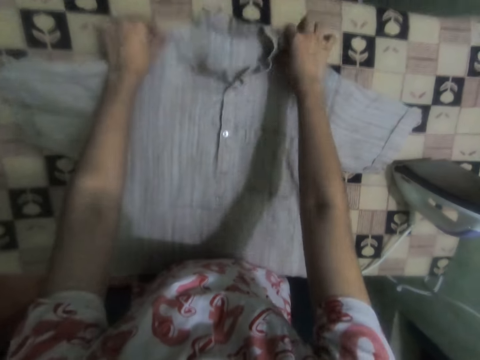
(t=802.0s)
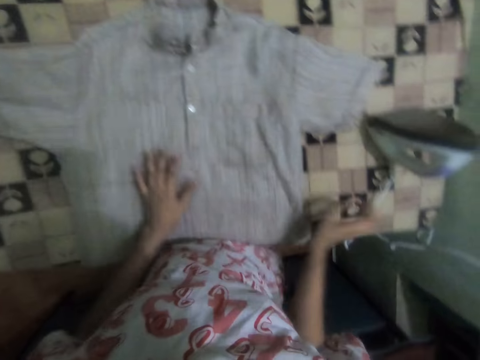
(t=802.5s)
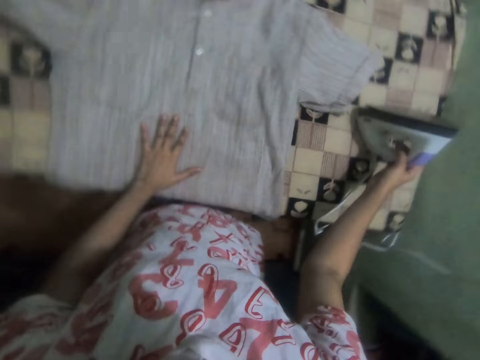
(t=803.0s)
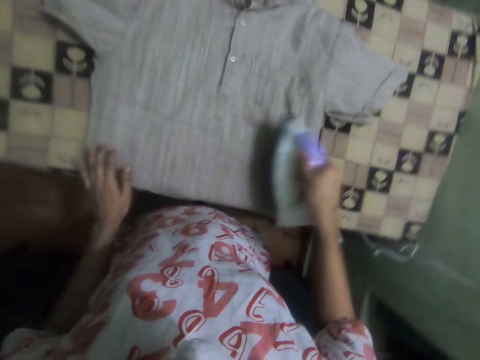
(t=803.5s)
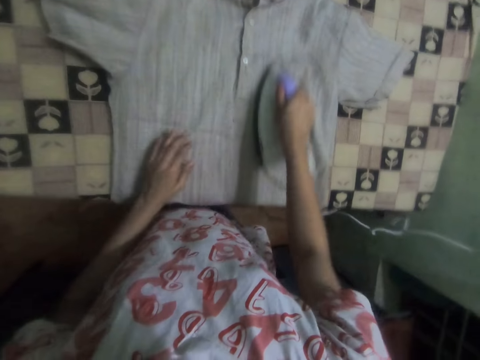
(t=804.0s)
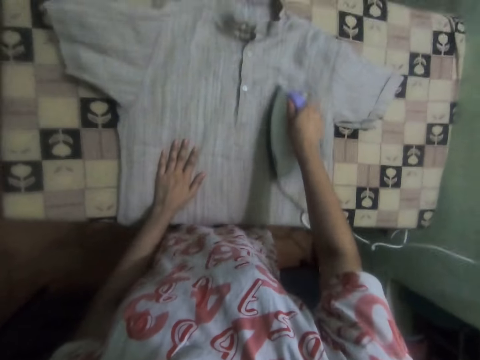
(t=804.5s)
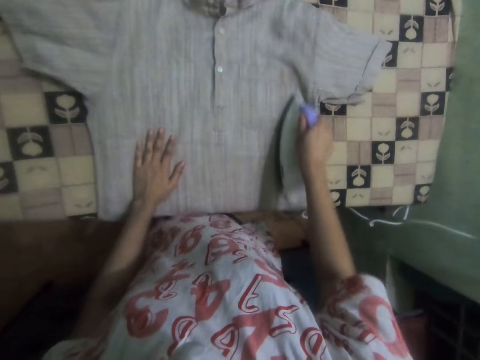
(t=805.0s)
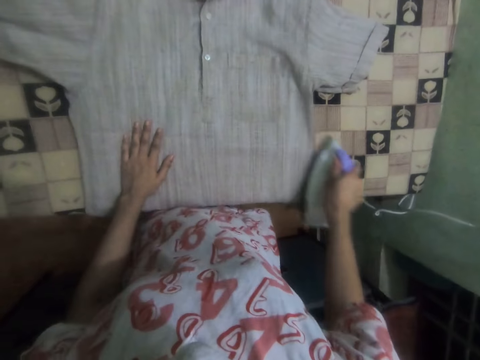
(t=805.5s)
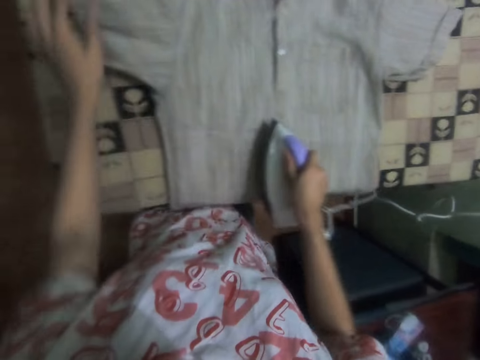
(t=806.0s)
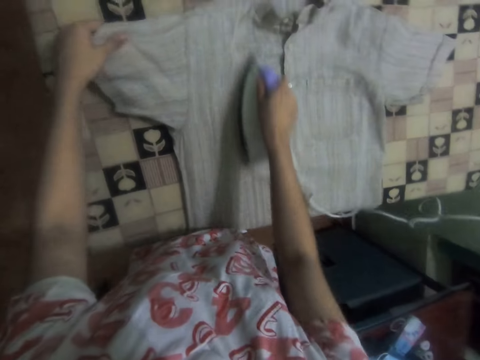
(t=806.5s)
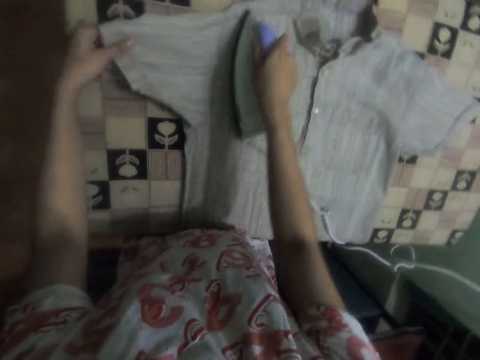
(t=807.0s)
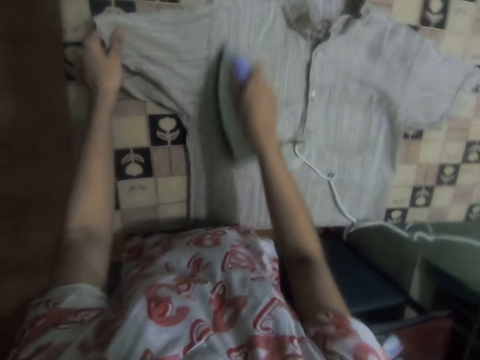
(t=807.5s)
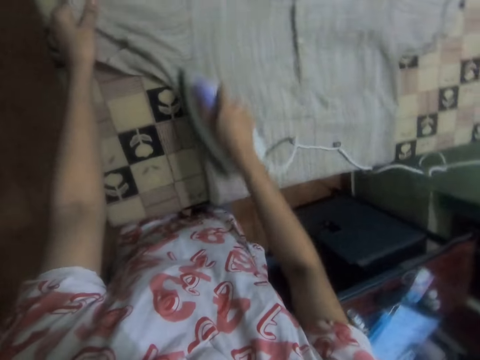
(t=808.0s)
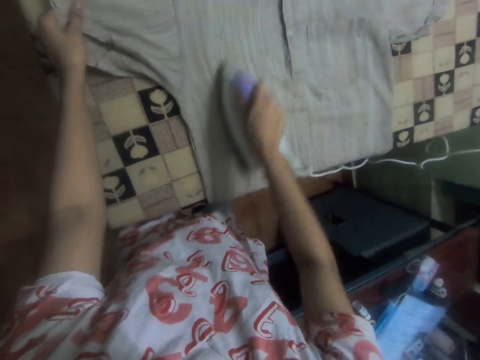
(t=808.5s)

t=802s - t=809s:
The camera wearer takes the iron box from the table. They iron the shirt with the iron box.

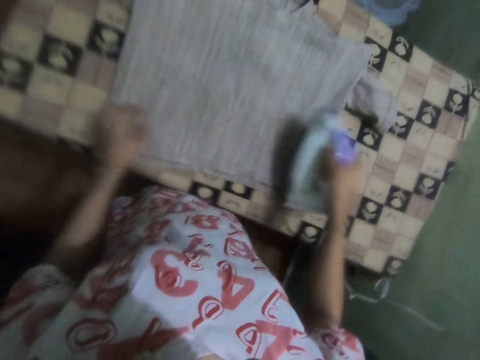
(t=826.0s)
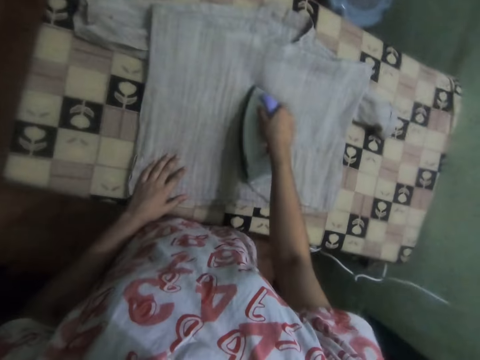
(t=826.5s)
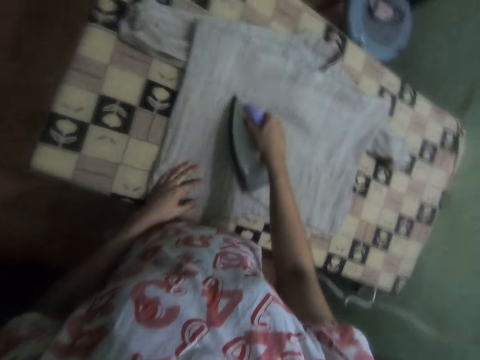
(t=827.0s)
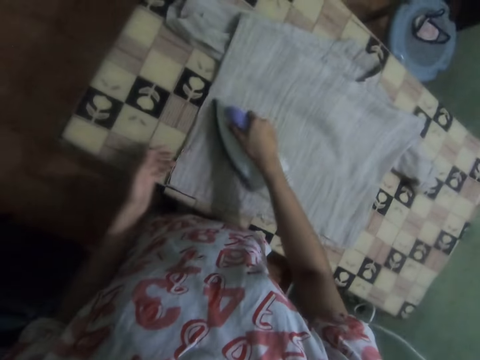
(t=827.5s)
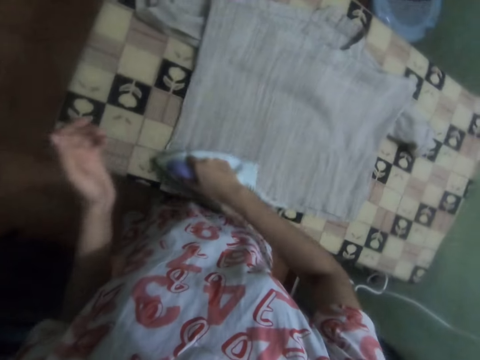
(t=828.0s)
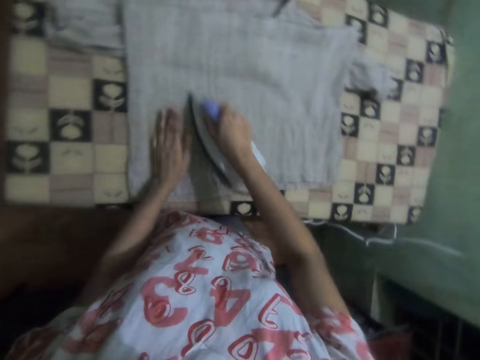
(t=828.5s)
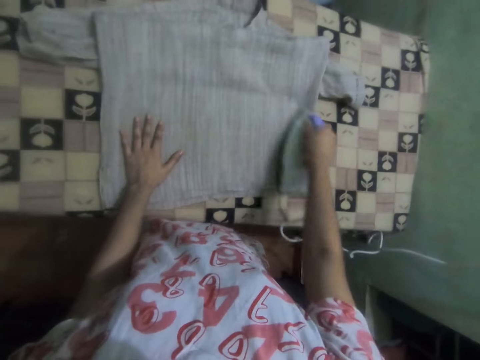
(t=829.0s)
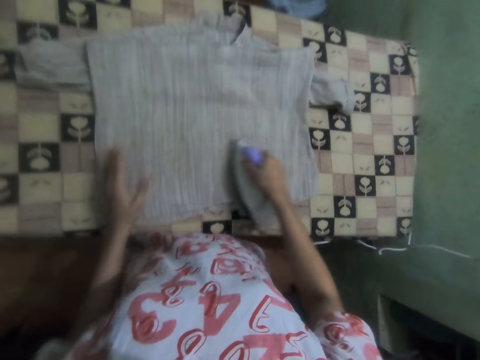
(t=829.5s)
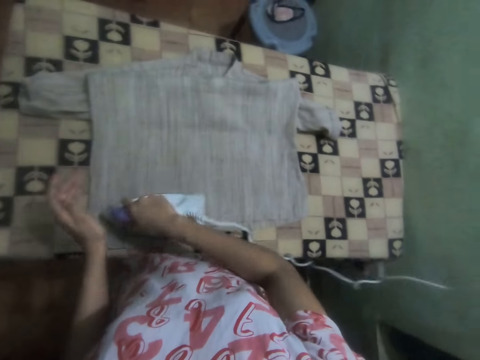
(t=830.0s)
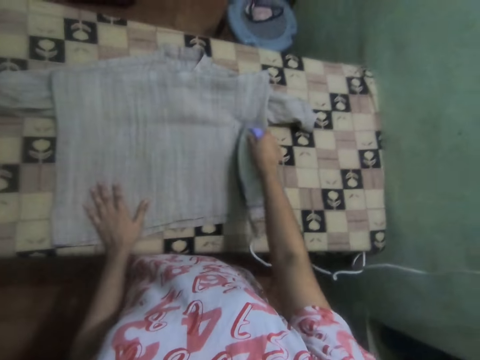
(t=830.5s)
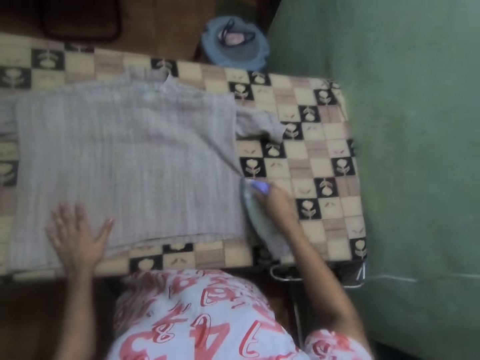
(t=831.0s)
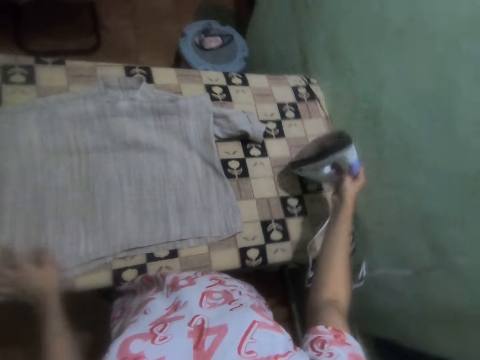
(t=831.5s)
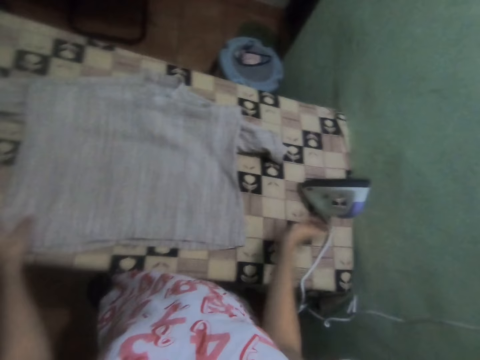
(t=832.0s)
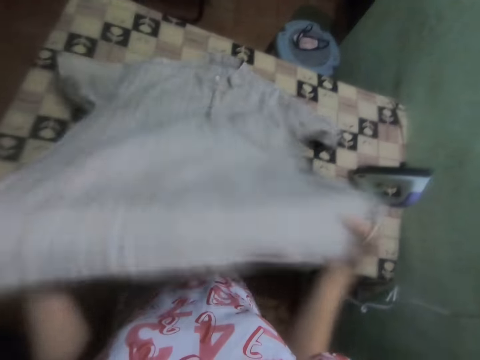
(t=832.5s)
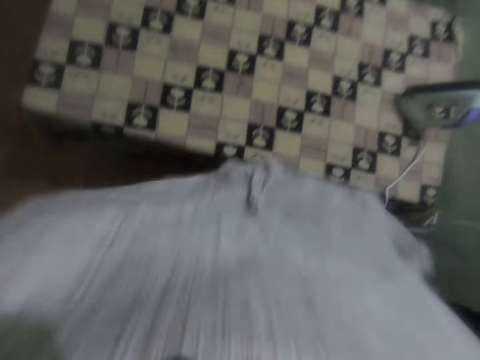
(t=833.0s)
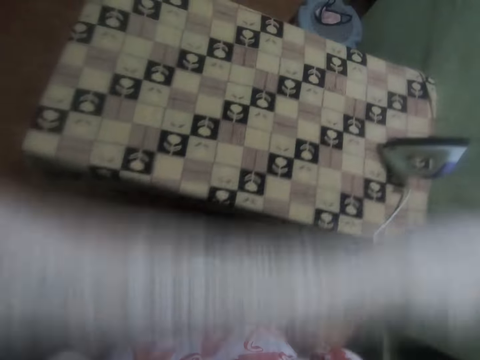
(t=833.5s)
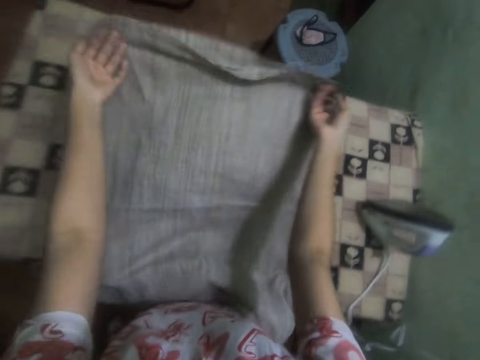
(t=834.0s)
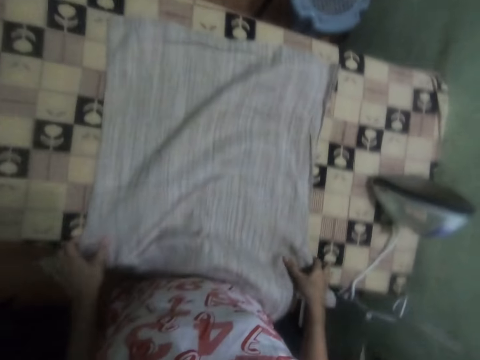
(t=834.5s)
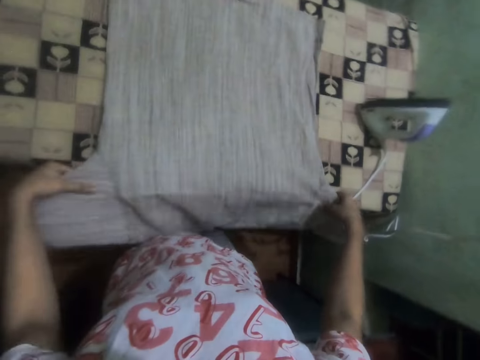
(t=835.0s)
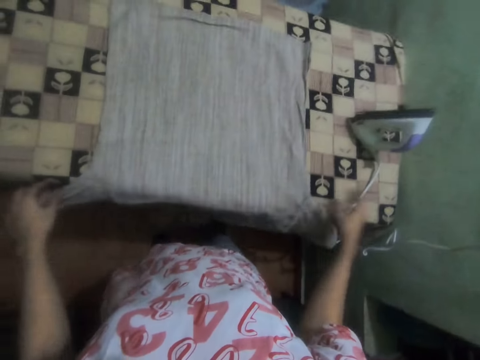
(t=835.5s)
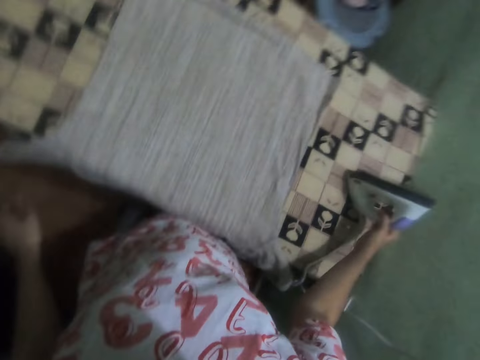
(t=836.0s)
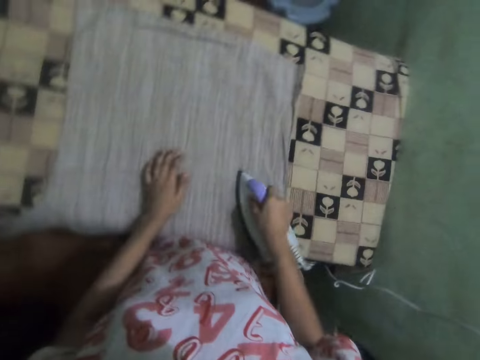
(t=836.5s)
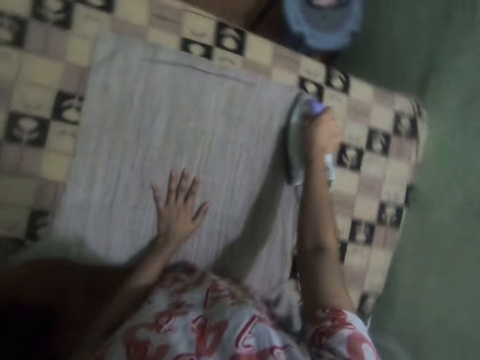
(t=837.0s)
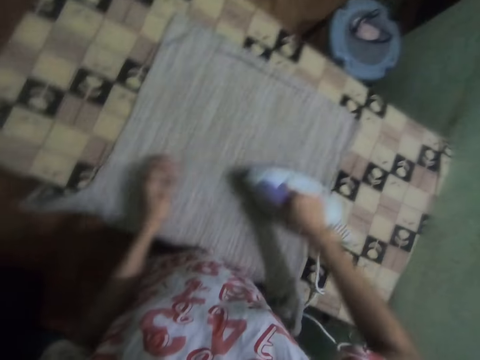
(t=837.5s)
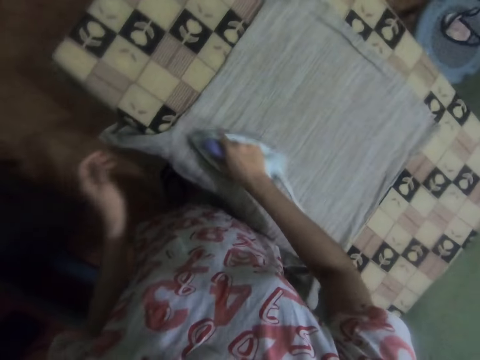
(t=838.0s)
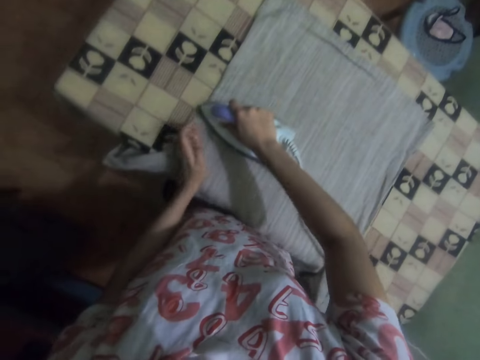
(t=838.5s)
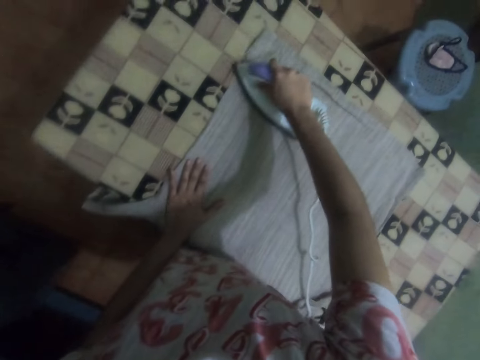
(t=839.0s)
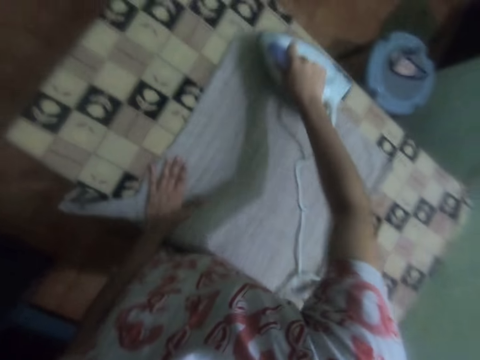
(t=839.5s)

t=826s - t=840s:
The camera wearer irons the shirt. They put the iron on the ironing table. They pick the iron box on the table. They pick the shirt. They put the shirt on the table. They adjust the shirt. They pick the iron box on the table. They iron the shirt.

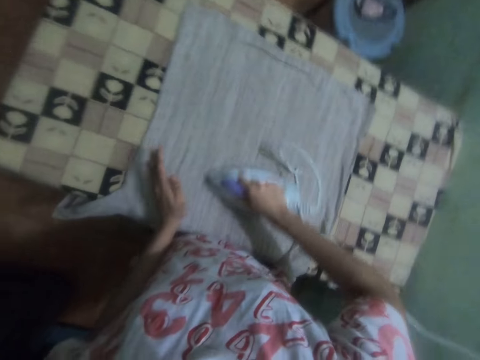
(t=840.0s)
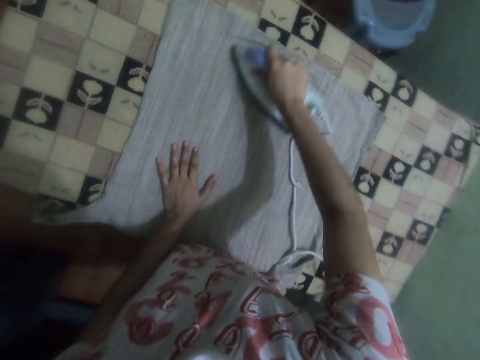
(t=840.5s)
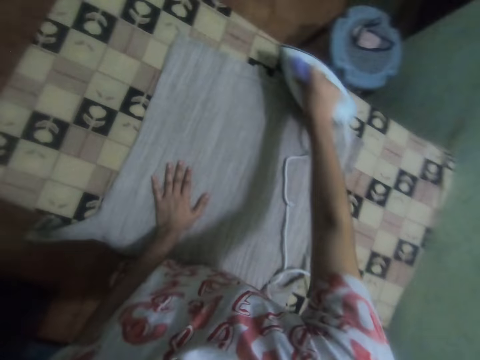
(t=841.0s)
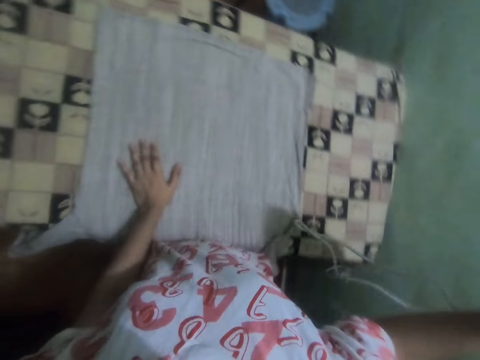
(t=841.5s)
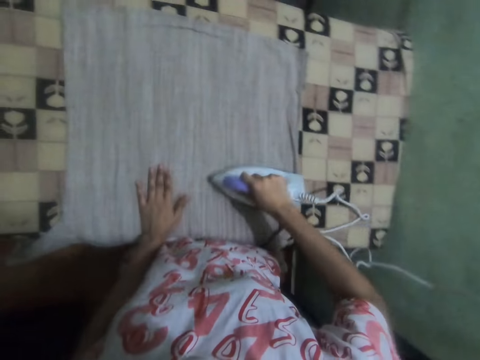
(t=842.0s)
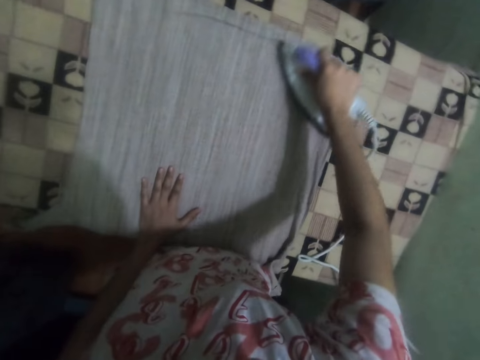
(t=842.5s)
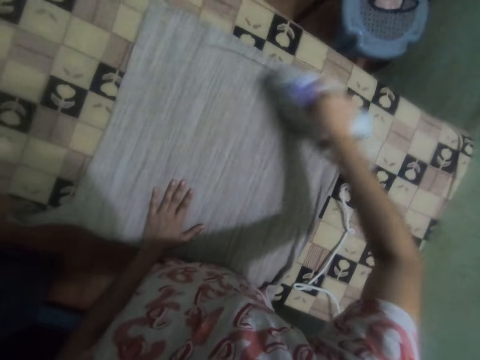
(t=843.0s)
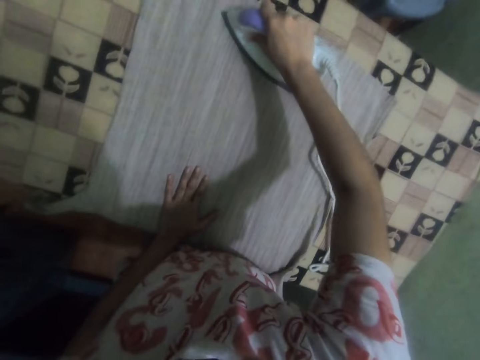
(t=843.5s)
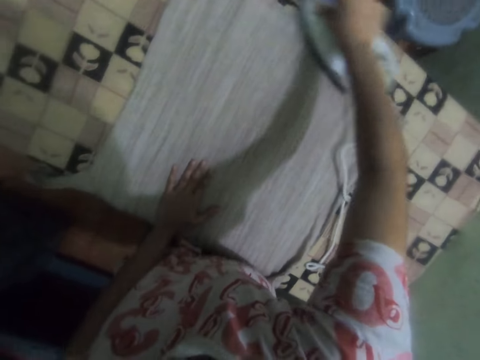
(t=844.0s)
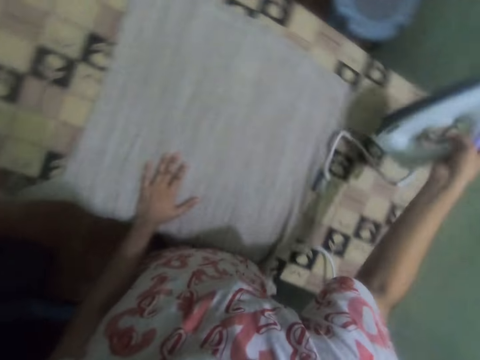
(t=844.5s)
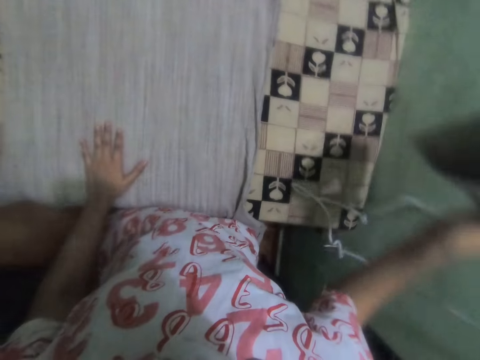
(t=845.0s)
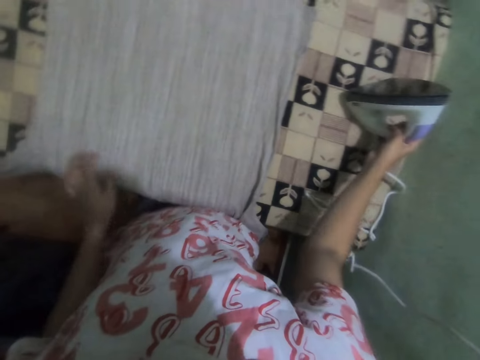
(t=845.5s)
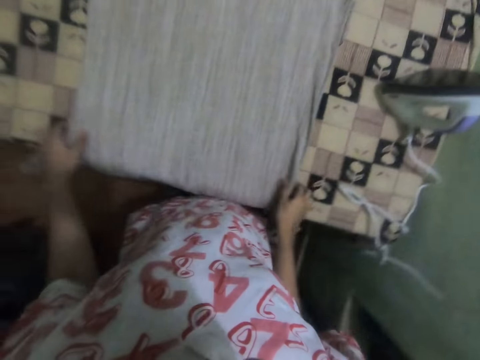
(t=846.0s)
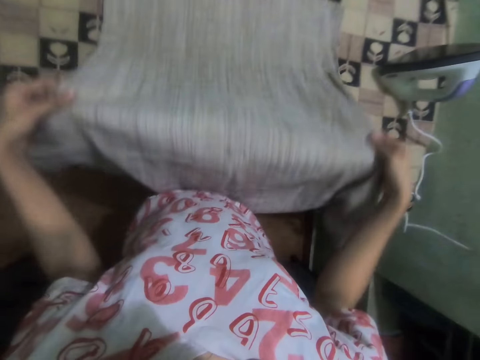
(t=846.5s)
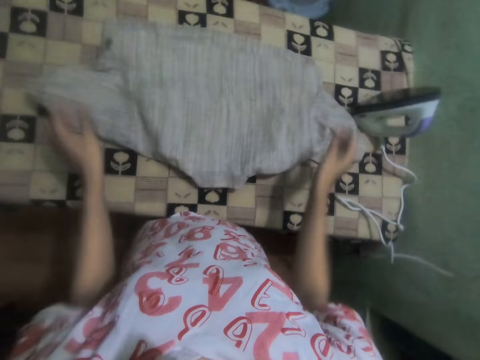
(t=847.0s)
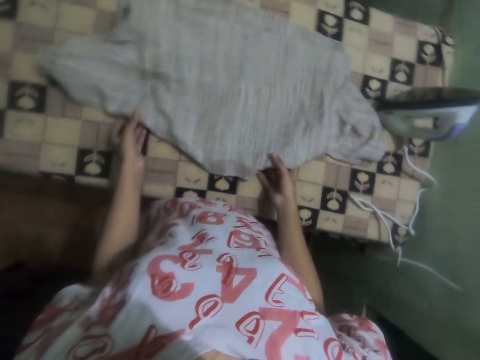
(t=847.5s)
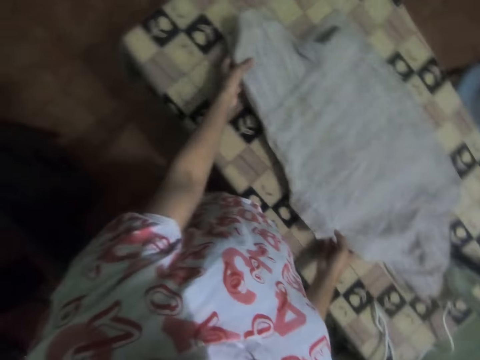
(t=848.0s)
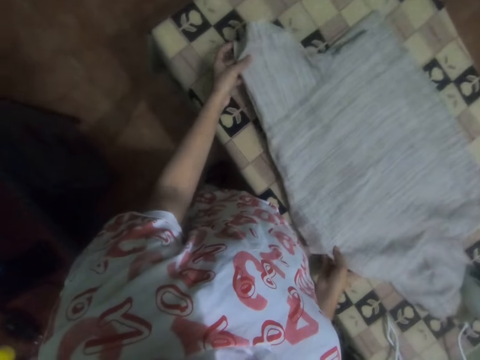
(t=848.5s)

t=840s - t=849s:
The camera wearer lifts the iron box. They iron the shirt. They lift the iron box. They put the iron on the ironing table. They adjust the shirt.
